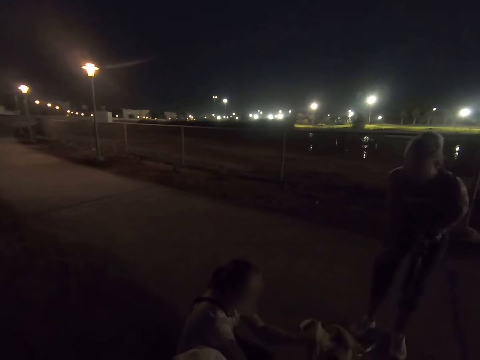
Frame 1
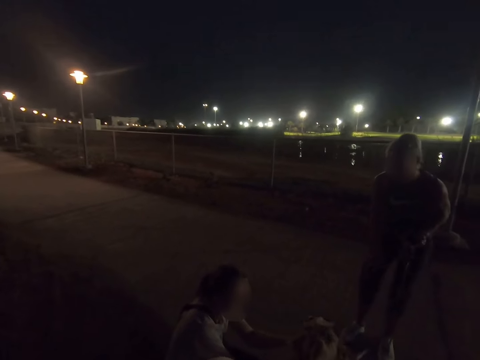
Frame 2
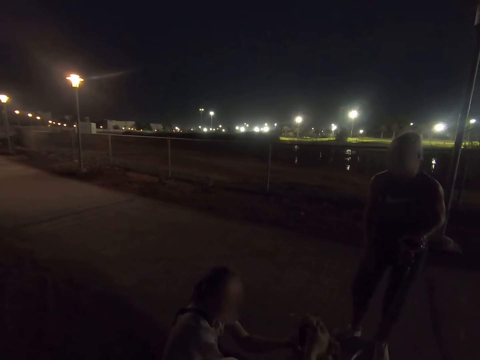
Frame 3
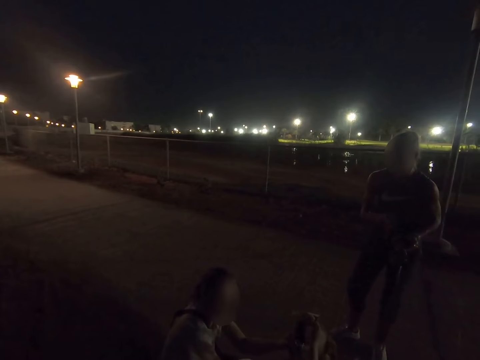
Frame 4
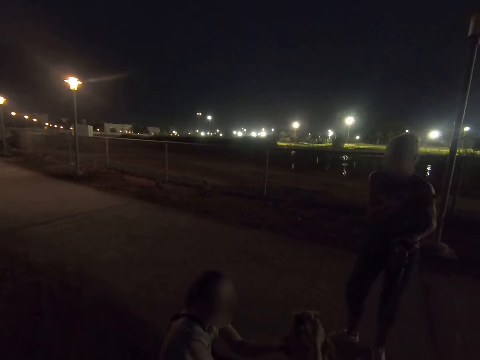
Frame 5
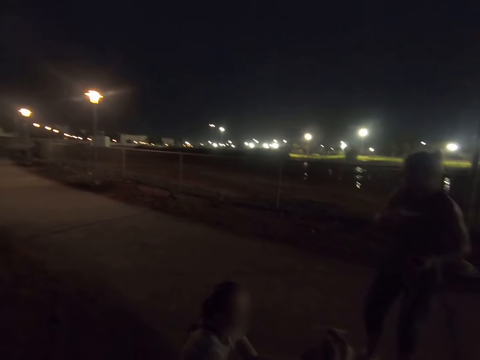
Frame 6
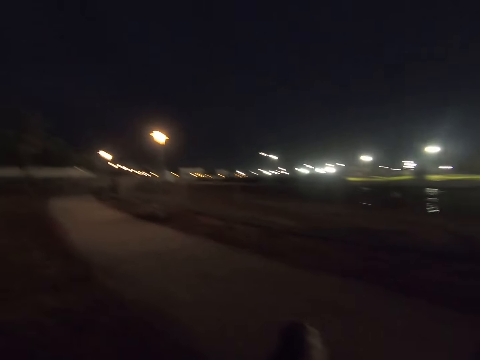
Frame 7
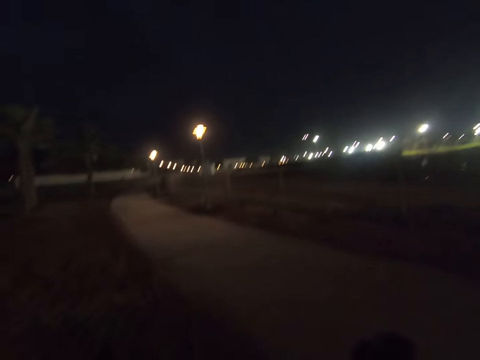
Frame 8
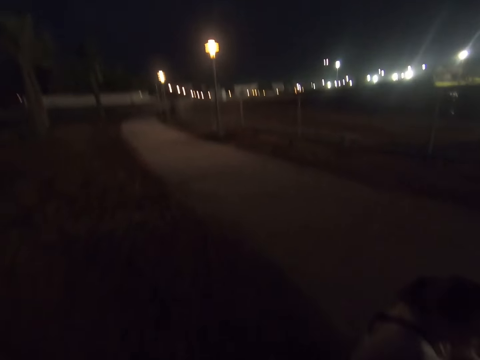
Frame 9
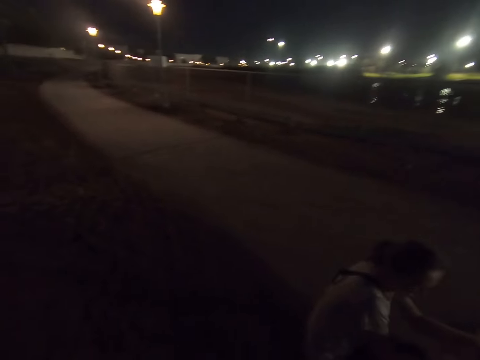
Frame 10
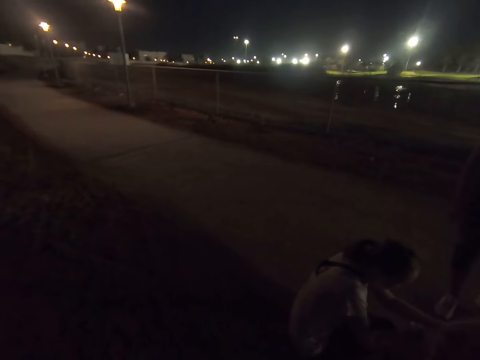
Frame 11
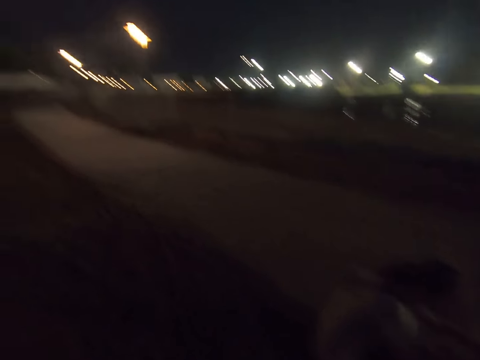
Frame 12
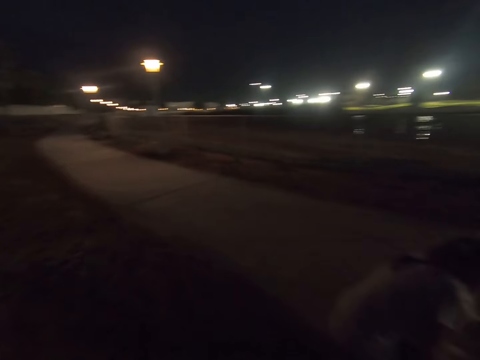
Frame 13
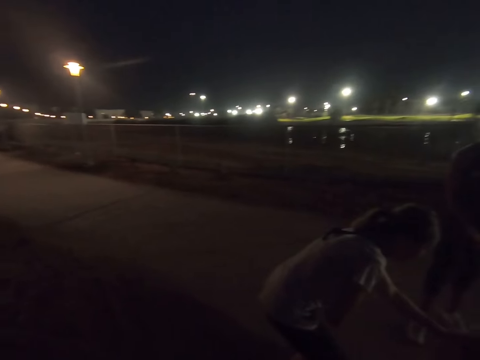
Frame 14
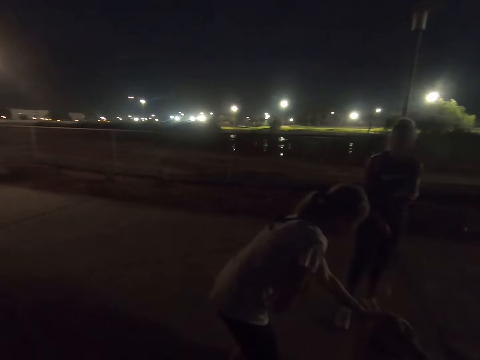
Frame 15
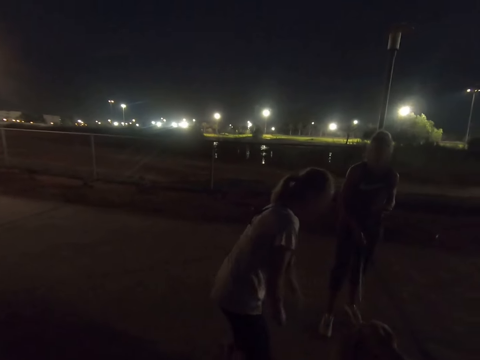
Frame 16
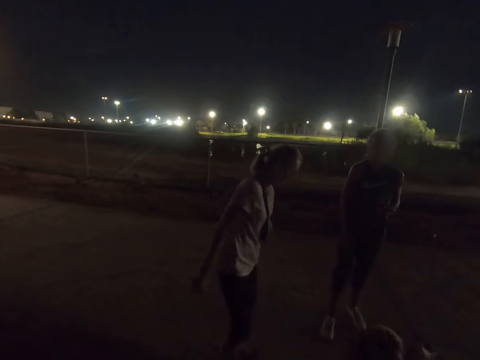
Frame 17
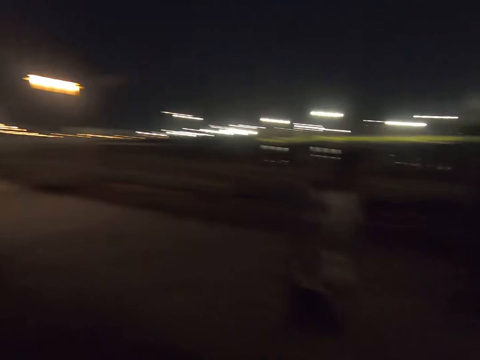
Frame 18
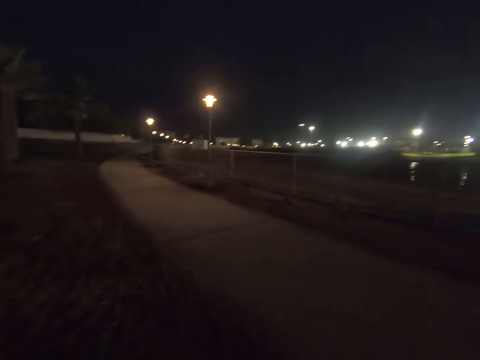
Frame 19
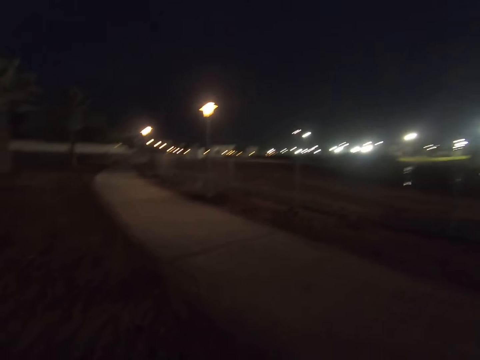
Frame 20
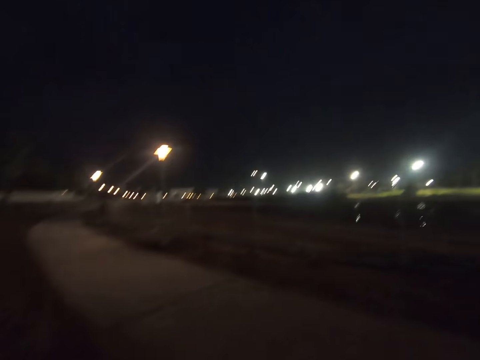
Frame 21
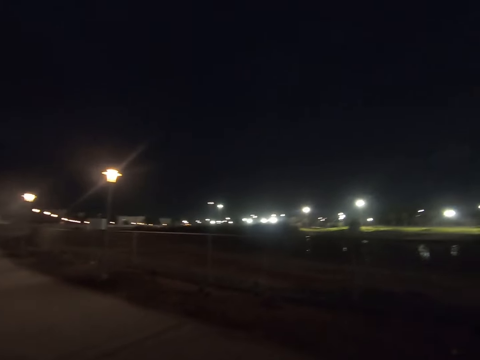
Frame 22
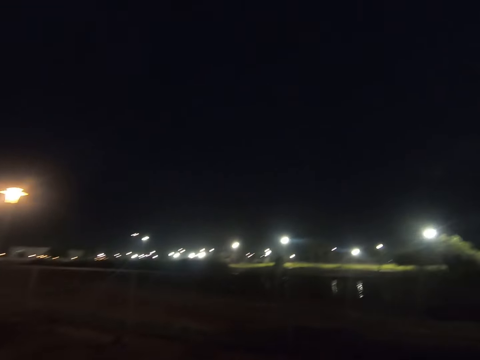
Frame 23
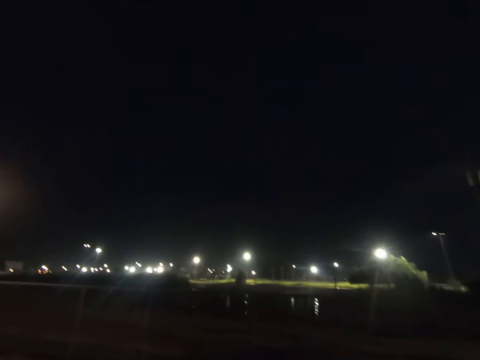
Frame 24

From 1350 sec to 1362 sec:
A woman looks around. Another woman dialogues with a third woman. The third woman holds the dog's leash. The second woman pets the dog. The camera wearer looks around. The third woman holds the dog's leash. The second woman dialogues with the third woman. The camera wearer looks around.

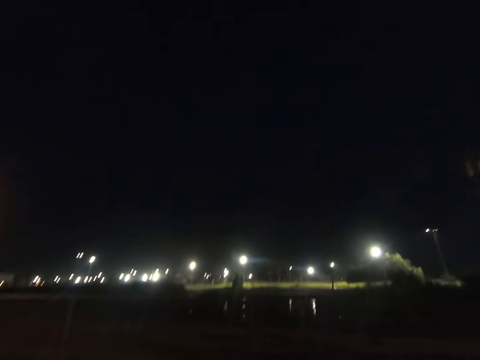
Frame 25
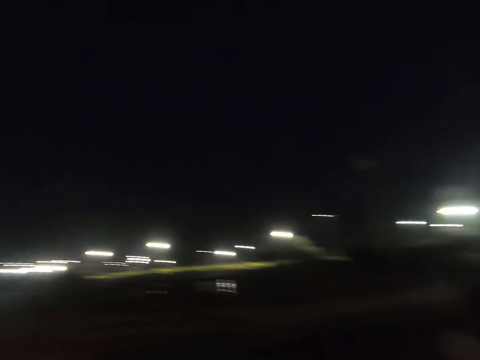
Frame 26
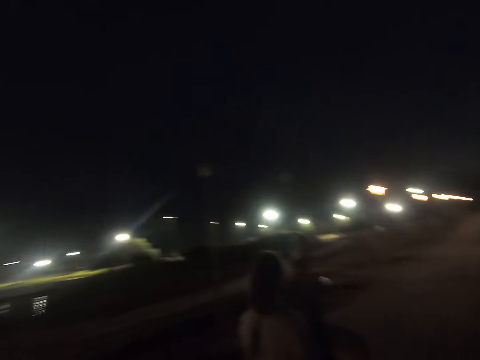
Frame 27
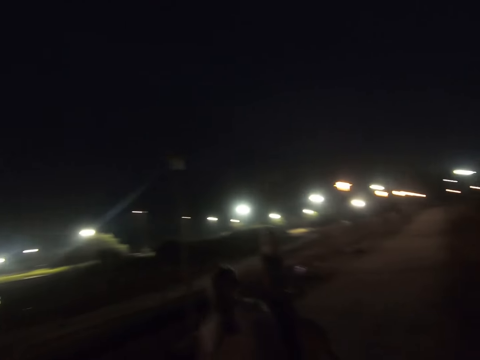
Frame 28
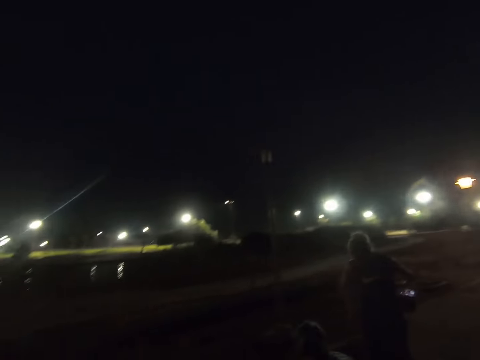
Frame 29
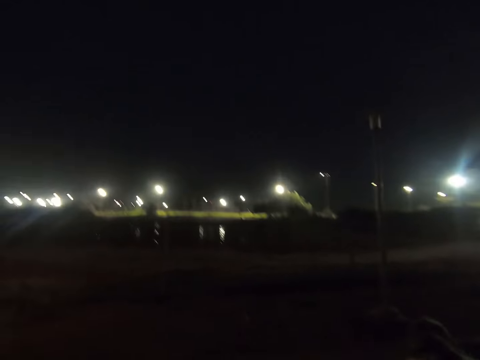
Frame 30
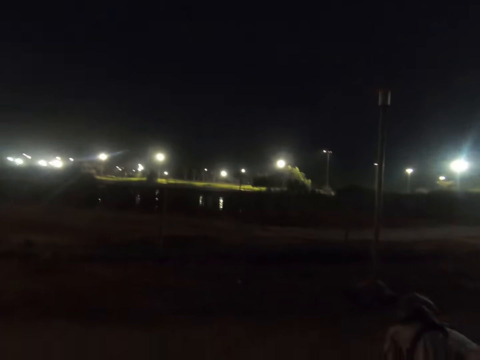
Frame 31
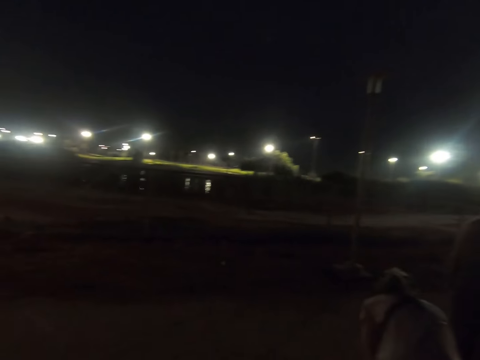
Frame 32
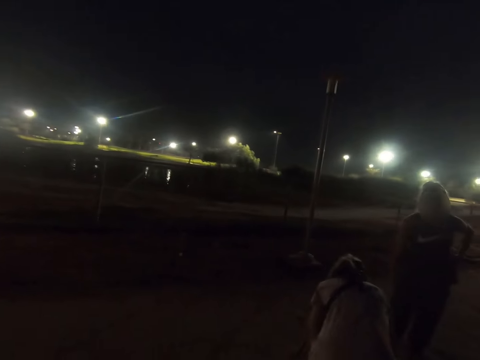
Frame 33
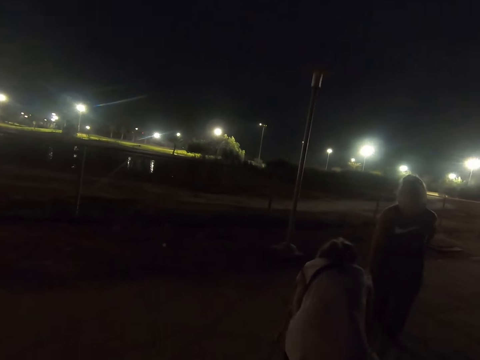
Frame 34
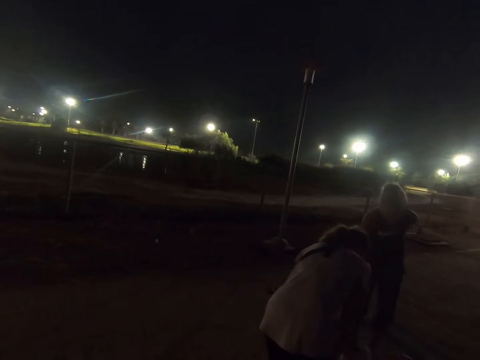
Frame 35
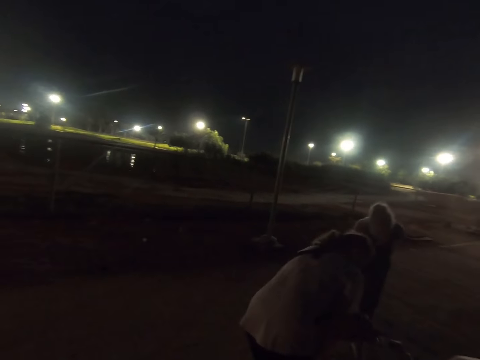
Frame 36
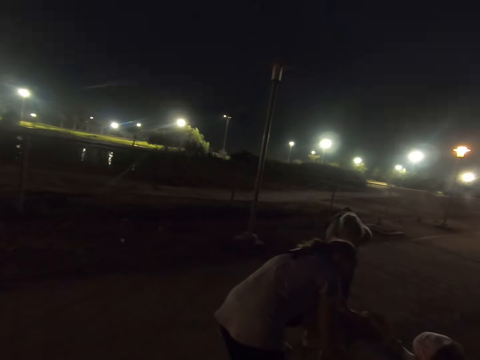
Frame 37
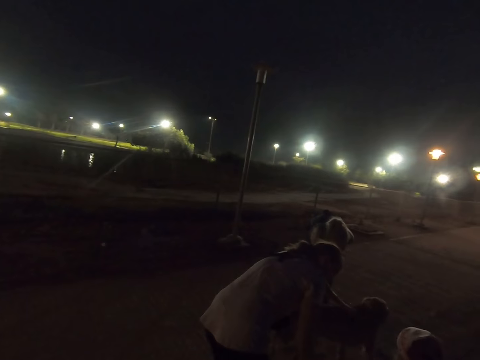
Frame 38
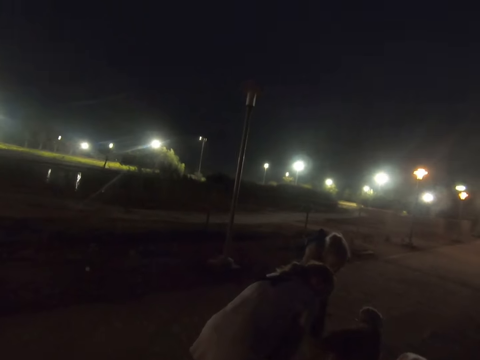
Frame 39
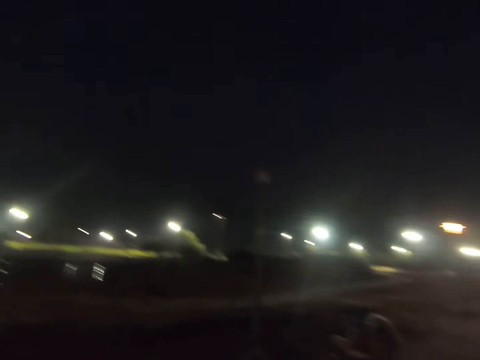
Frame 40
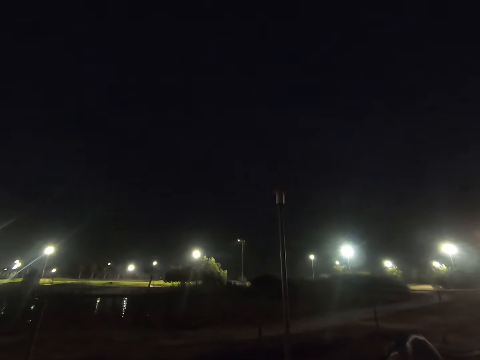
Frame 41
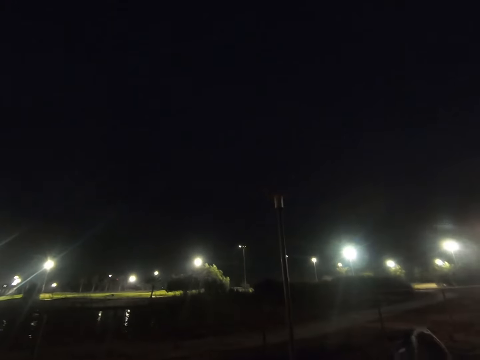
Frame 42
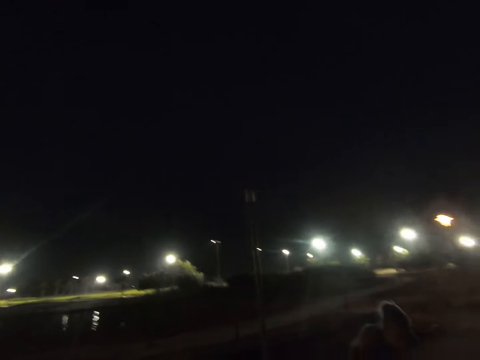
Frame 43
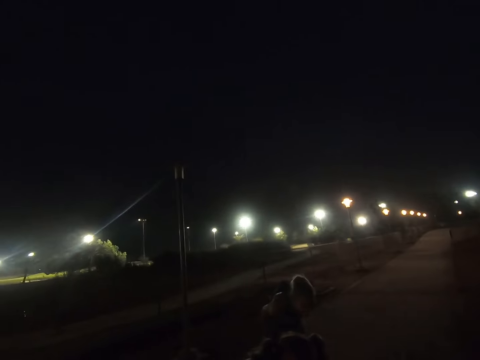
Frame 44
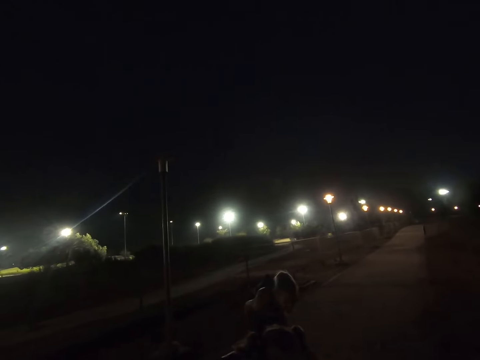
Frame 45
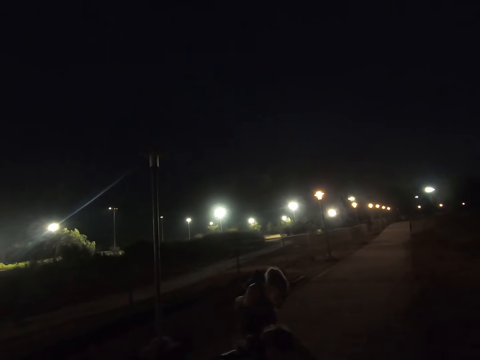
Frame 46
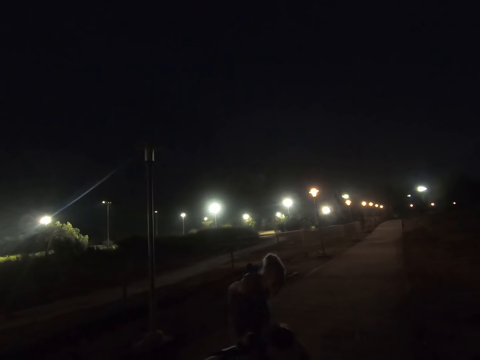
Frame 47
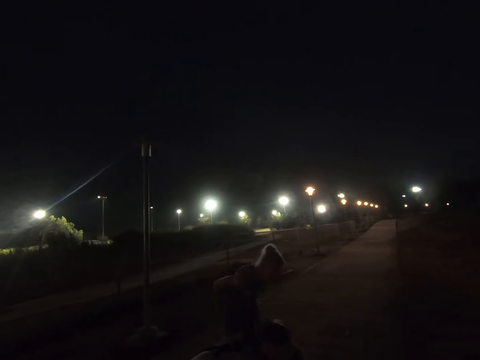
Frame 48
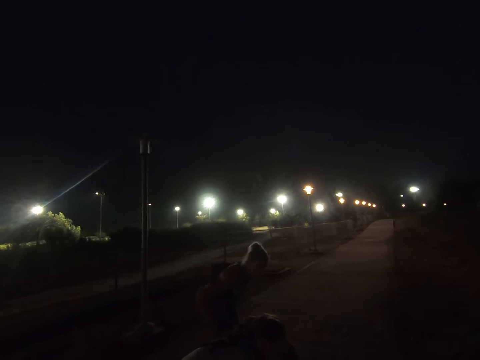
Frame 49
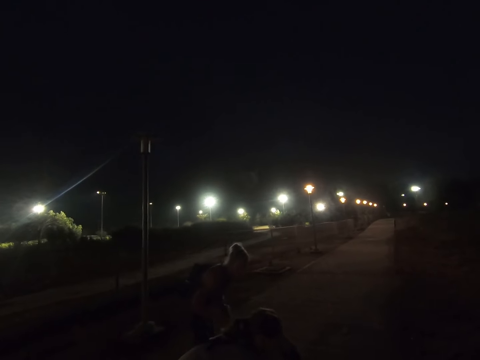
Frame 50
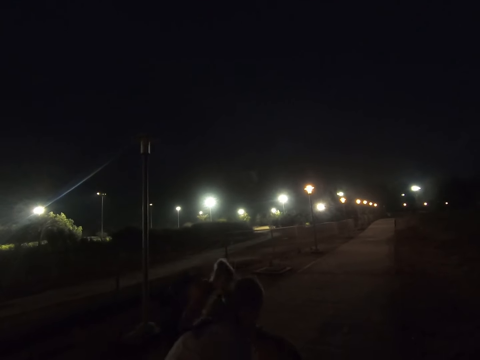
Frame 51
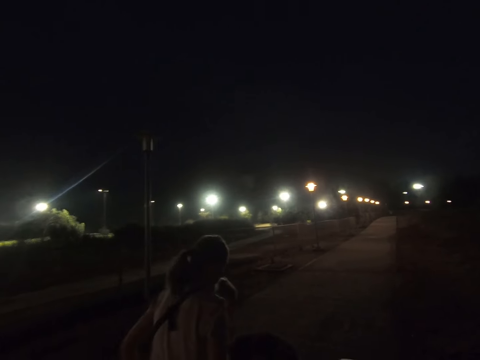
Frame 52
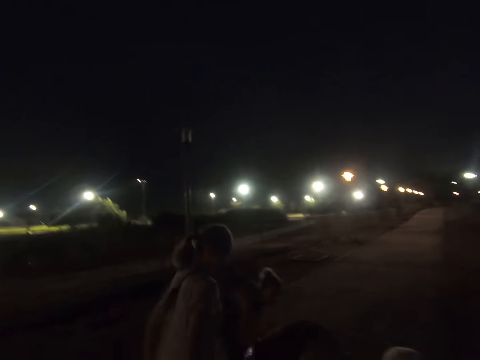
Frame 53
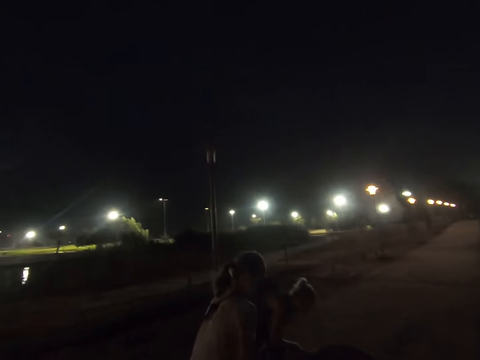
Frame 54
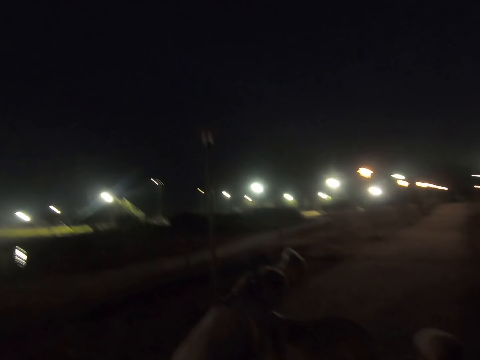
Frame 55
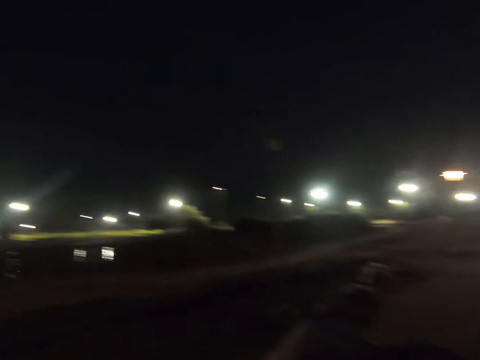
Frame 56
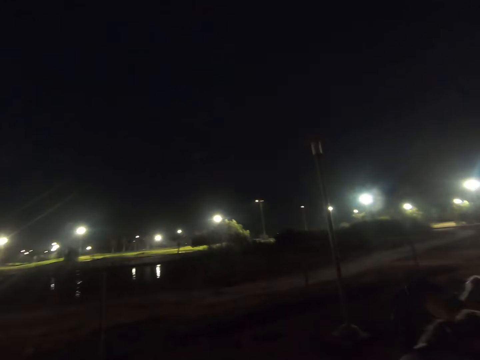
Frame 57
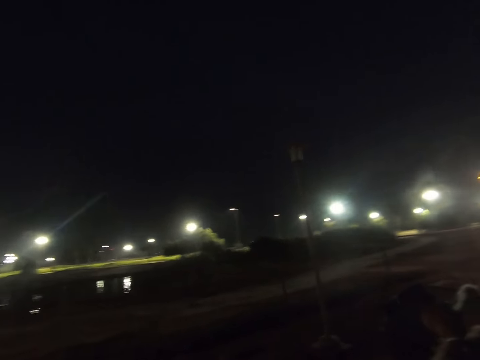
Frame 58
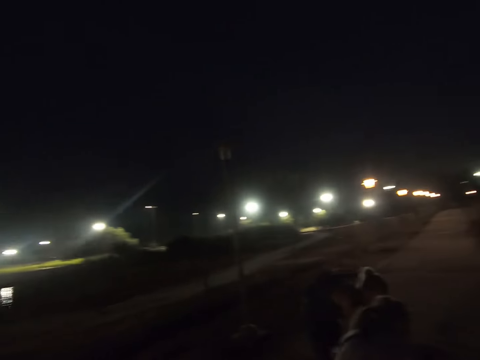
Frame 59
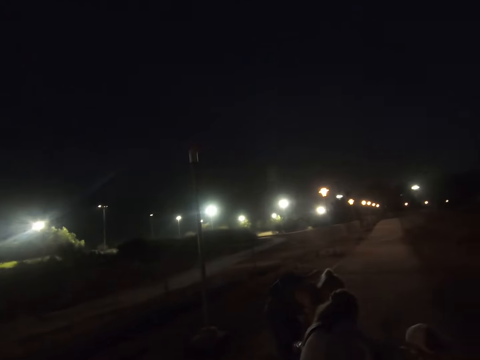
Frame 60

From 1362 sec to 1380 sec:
A woman pets a dog and dialogues with another woman. A third woman pets the dog. A fourth woman pets the dog. The fourth woman bends over. The third woman stands up. The first woman and the second woman pet the dog. The camera wearer looks around.
